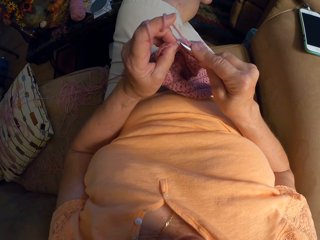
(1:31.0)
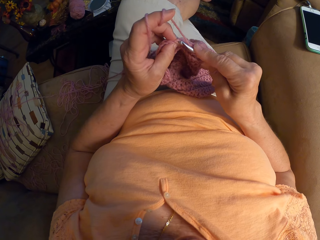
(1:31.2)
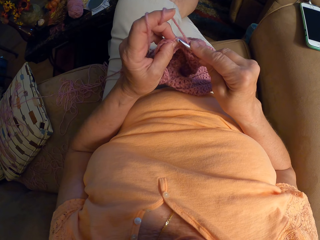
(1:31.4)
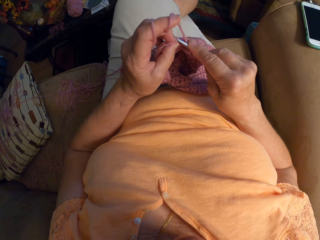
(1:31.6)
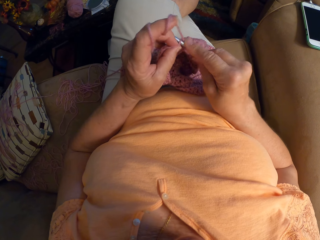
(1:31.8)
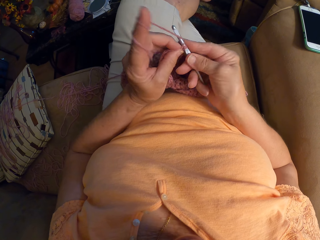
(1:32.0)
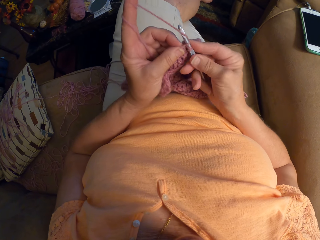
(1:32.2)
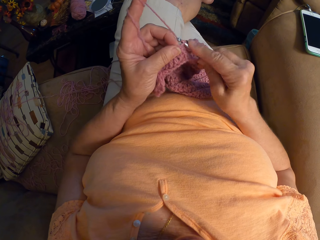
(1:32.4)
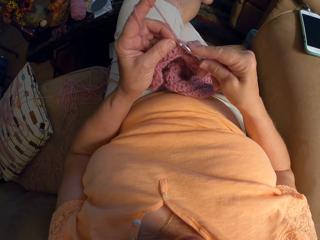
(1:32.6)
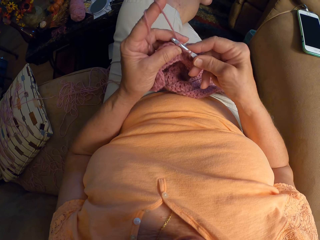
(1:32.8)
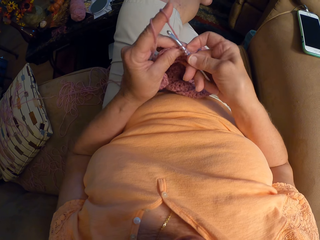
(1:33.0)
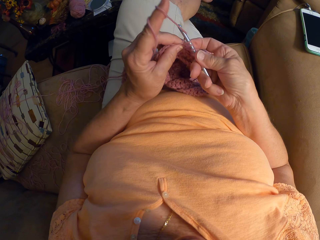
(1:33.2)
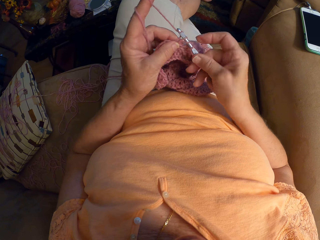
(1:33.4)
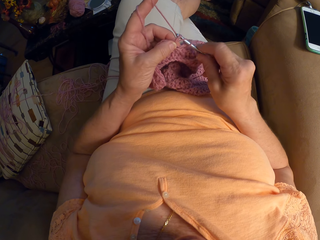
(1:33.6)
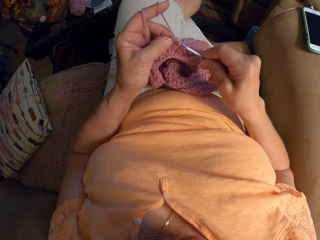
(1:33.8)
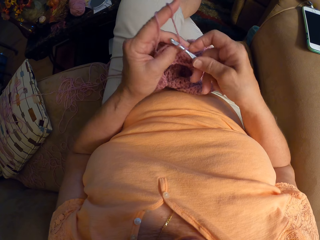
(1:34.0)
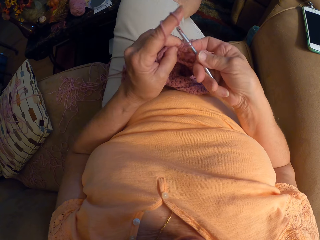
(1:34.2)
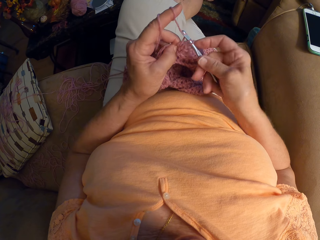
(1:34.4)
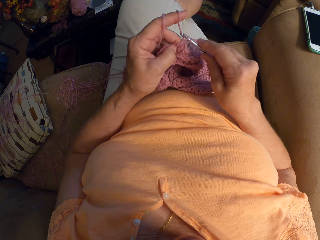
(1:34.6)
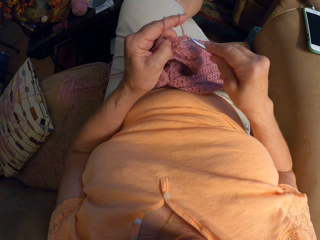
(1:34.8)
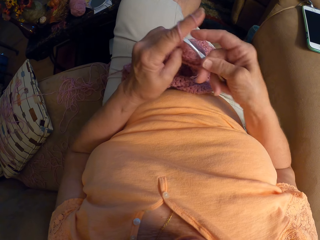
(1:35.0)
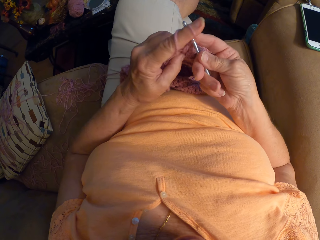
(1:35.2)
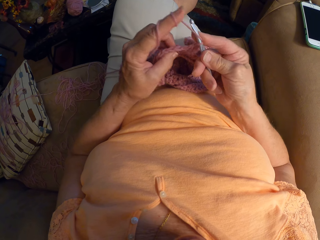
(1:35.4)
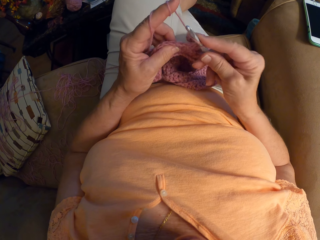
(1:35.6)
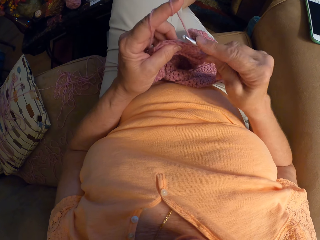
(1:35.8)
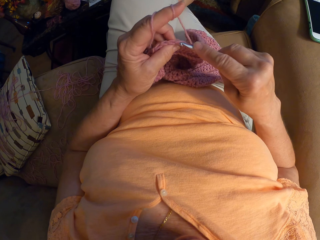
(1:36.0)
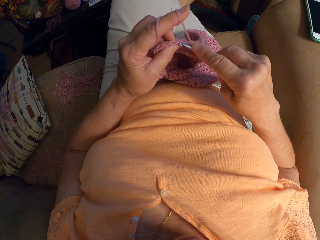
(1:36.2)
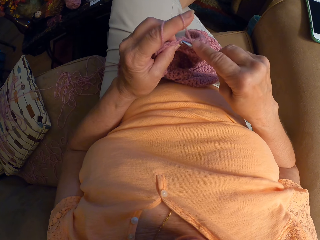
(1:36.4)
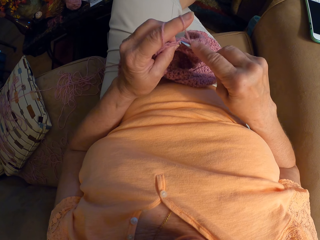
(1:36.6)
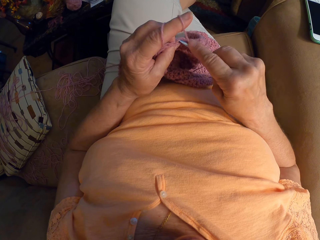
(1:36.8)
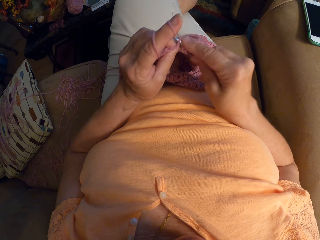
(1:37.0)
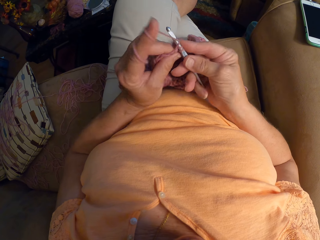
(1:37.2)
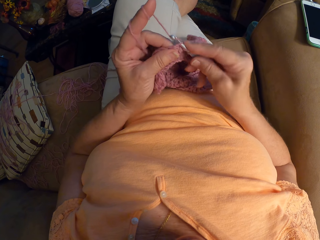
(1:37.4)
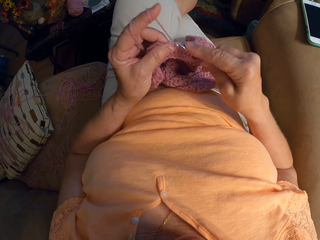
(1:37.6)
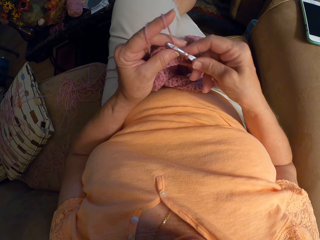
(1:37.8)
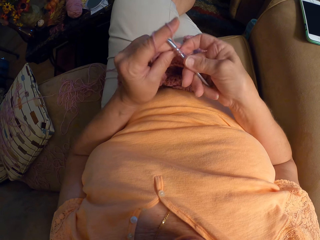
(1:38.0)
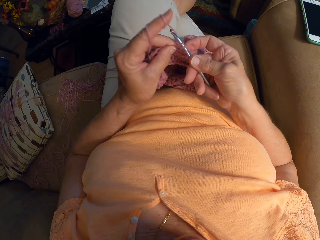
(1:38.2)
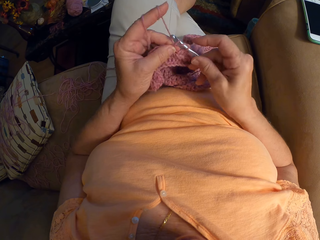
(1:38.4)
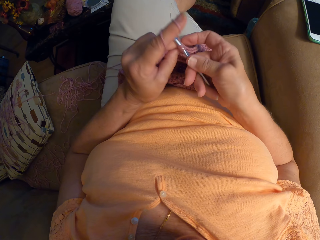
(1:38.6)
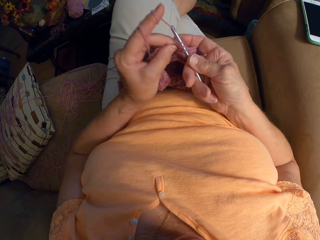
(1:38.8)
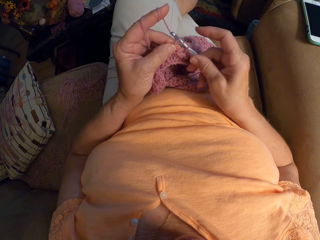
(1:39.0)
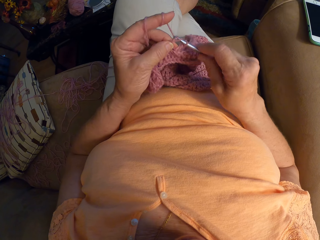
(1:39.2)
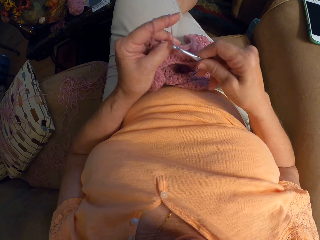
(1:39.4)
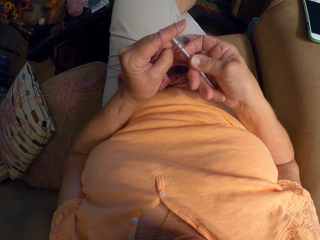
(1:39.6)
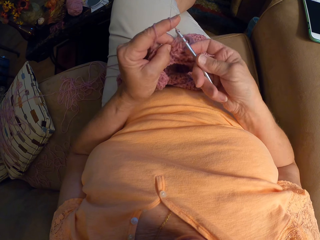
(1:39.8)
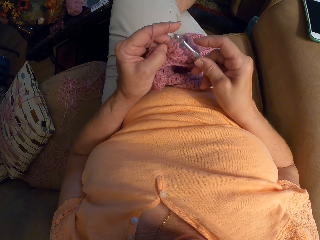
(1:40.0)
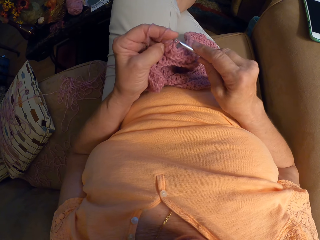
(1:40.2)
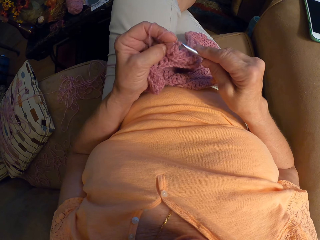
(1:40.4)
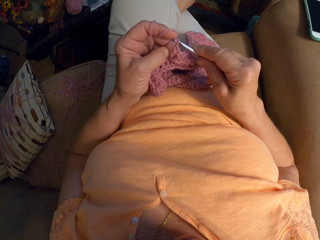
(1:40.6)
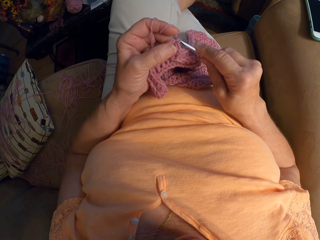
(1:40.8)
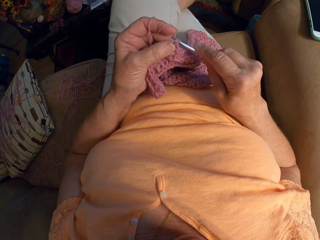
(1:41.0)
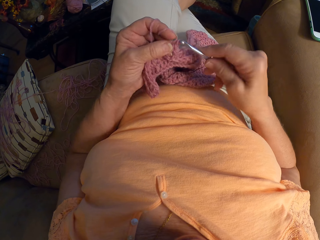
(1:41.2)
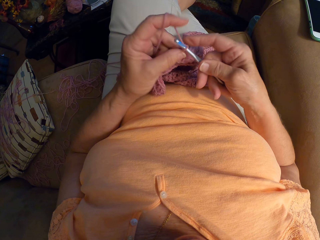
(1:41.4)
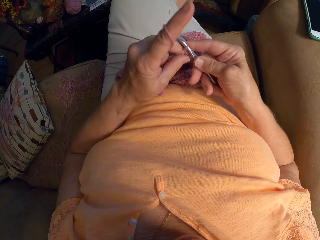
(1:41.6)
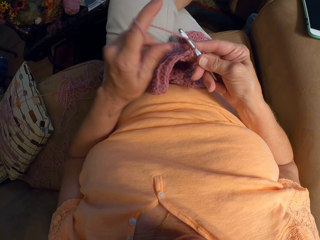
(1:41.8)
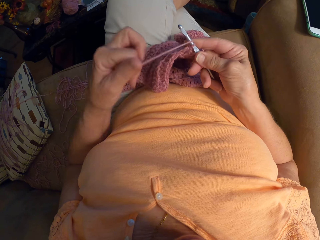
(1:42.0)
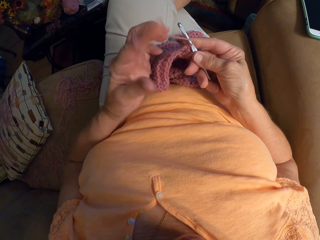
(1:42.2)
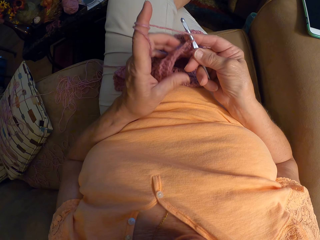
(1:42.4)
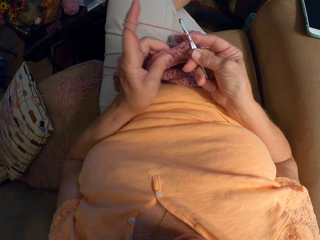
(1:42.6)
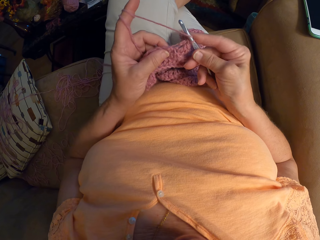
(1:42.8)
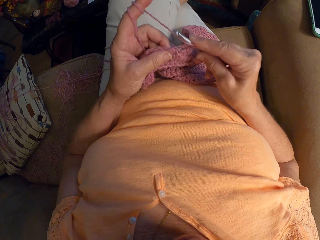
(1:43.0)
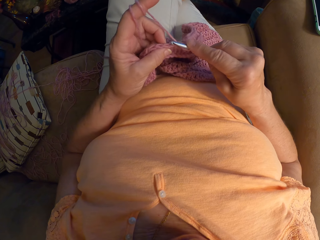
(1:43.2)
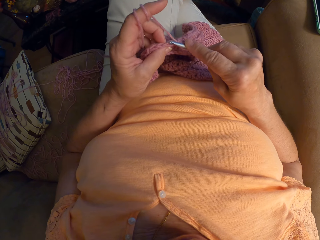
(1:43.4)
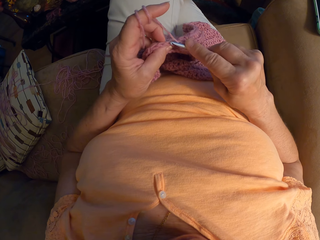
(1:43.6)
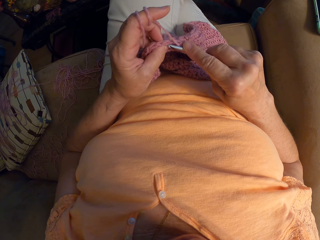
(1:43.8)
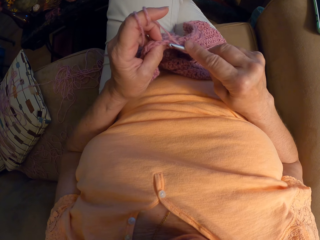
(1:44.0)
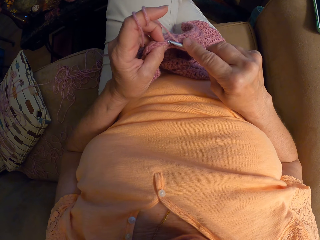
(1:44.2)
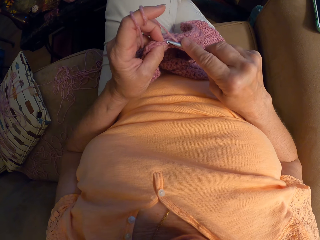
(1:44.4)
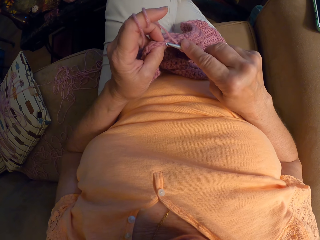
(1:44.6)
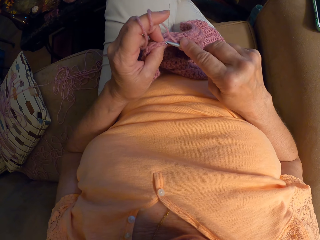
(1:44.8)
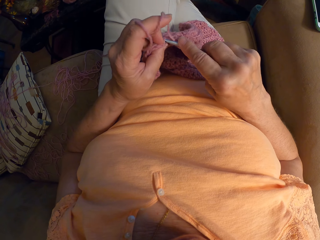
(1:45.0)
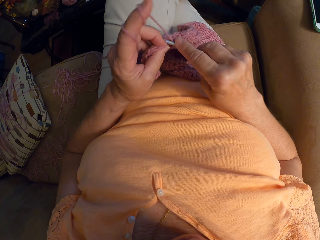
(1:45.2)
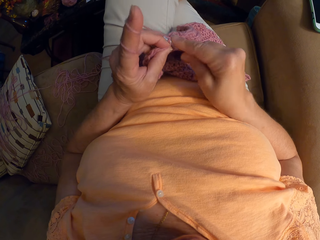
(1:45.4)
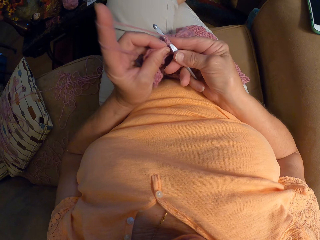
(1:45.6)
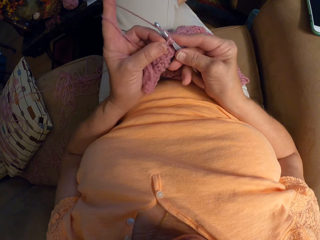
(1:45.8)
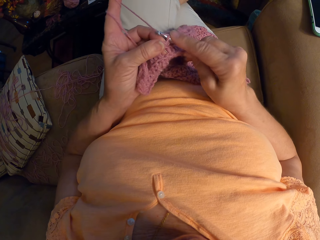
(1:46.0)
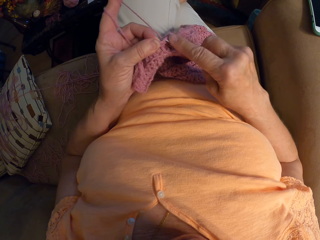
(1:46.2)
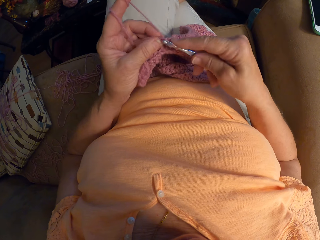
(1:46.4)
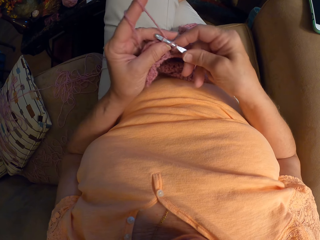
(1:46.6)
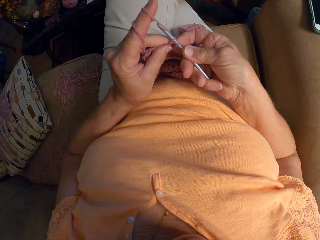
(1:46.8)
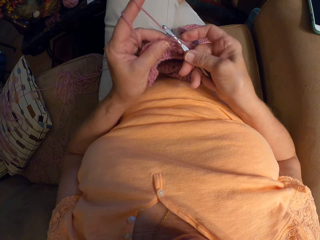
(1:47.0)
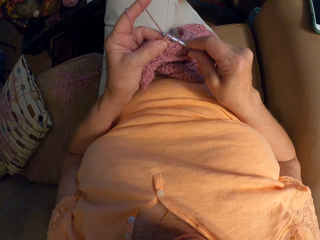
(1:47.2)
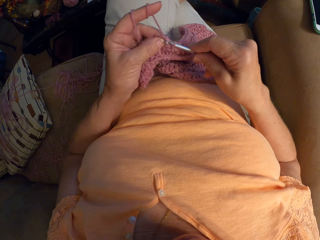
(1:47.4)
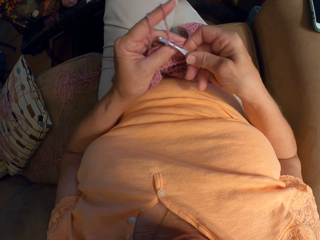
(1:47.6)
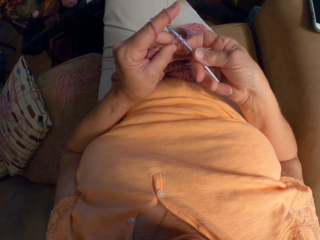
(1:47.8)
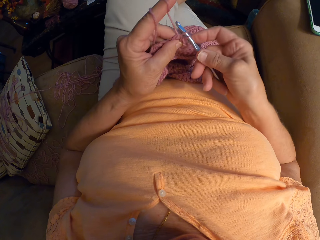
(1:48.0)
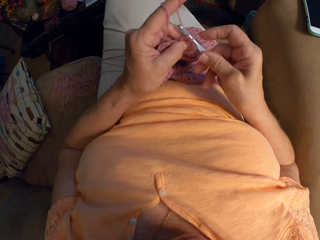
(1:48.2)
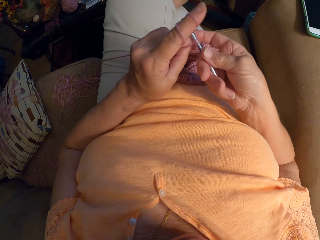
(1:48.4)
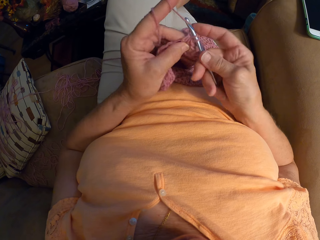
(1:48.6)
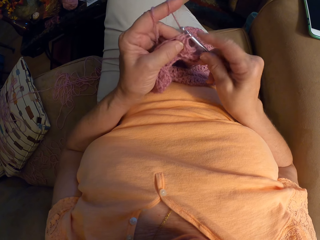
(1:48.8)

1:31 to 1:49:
The camera wearer adjusts the yarn with her left hand. She crochets with the yarn.

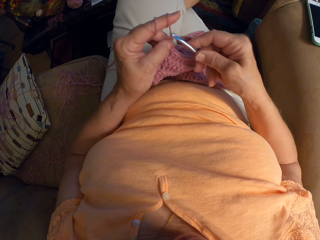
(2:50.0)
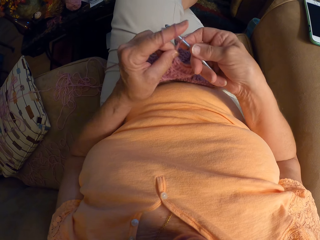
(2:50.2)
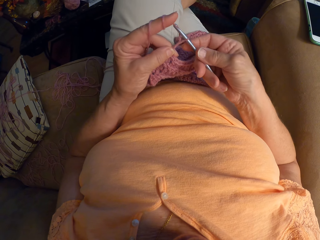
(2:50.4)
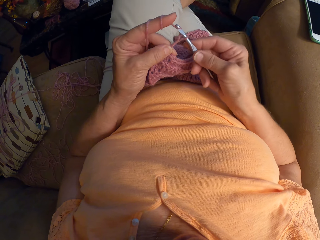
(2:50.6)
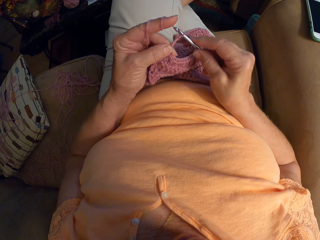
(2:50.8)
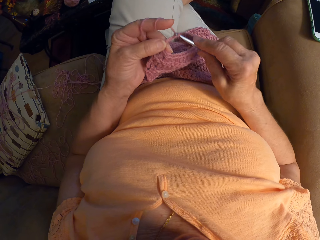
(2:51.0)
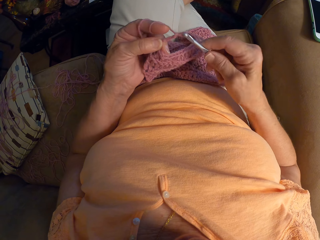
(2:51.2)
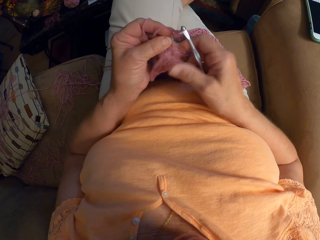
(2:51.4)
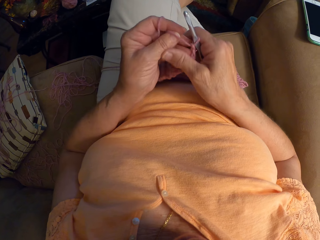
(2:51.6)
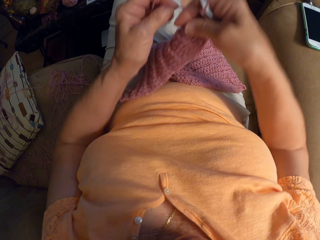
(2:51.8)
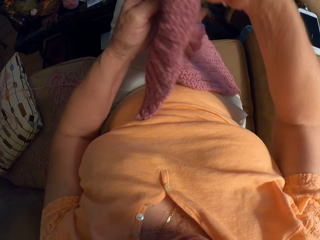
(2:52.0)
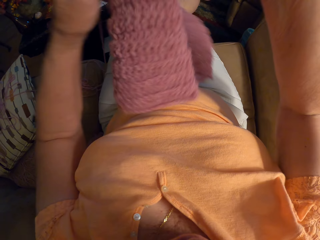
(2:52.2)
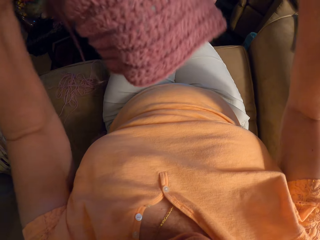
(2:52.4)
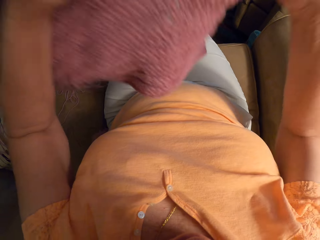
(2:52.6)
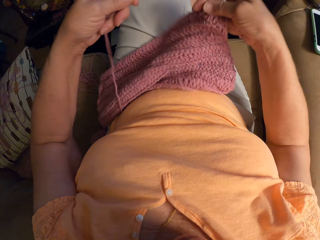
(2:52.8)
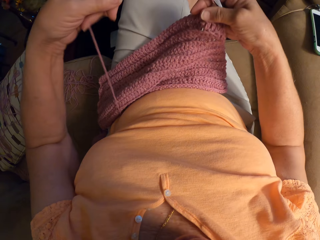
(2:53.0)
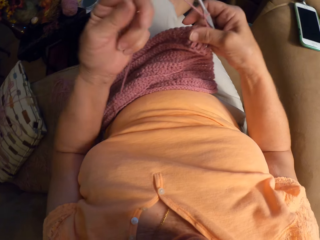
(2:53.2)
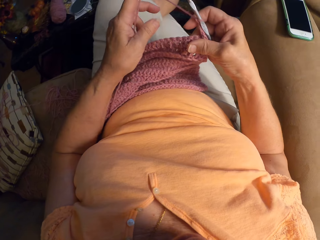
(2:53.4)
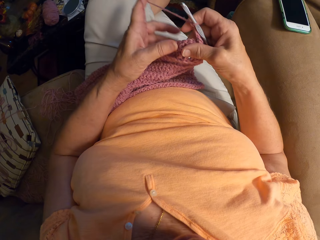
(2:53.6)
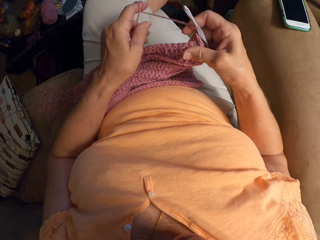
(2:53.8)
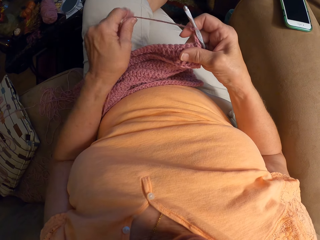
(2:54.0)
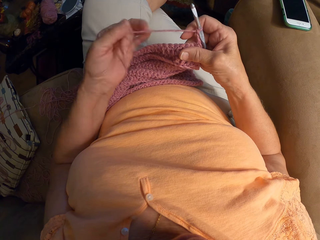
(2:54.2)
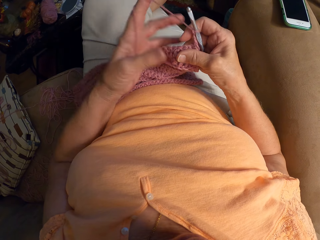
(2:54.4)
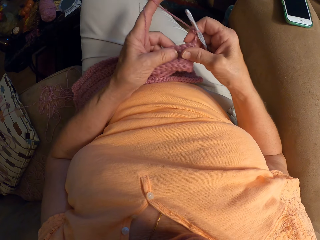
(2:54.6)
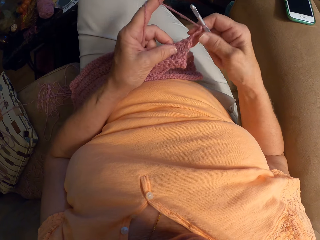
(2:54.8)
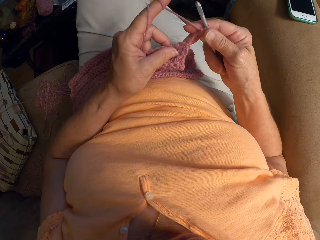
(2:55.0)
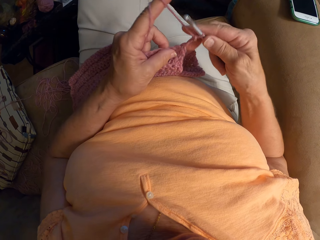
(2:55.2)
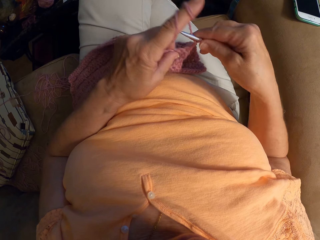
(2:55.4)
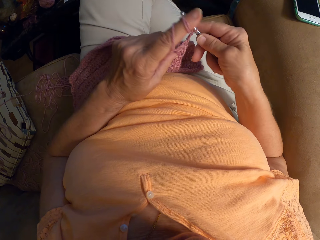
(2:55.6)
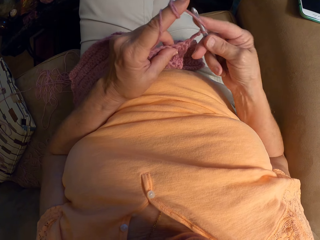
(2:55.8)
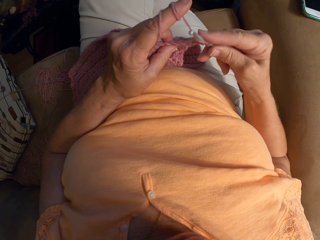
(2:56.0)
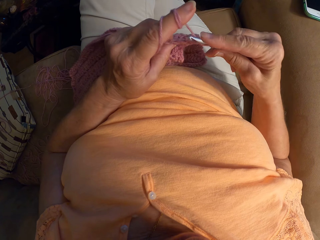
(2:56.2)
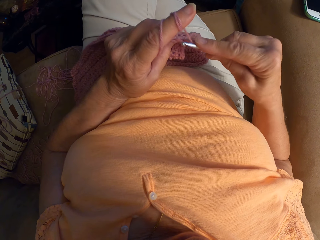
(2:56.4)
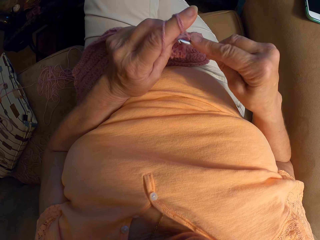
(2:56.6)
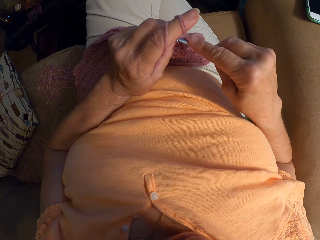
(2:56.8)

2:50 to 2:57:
The camera wearer lifts the cloth with both hands. She adjusts the crochet fabric with both hands. She turns the cloth and drops the cloth back on her lap. She rolls the crochet thread on her left hand finger. She adjusts the yarn with her left hand. She crochets with the yarn.
